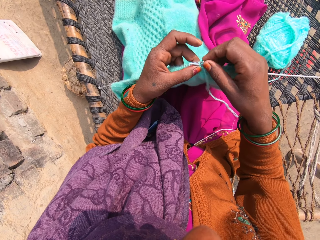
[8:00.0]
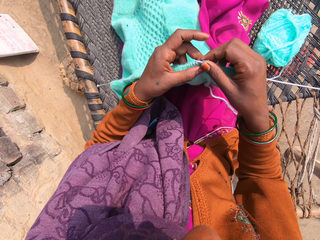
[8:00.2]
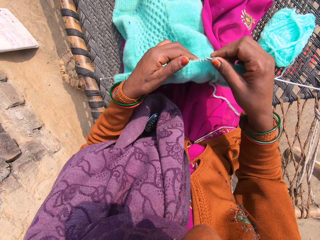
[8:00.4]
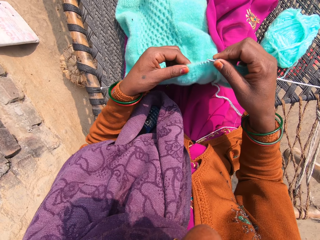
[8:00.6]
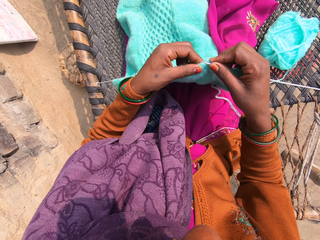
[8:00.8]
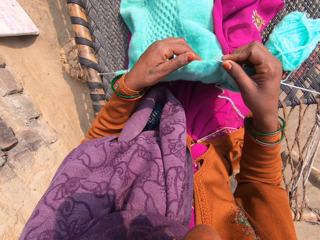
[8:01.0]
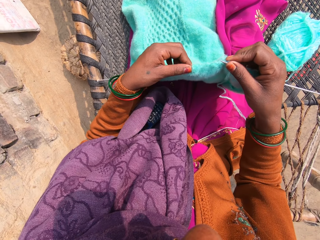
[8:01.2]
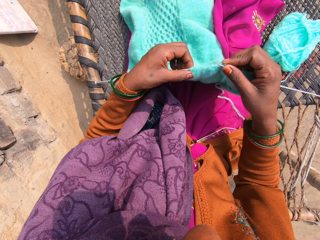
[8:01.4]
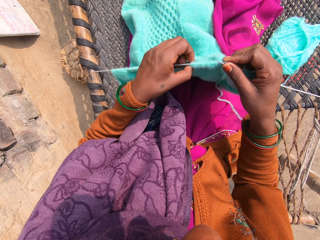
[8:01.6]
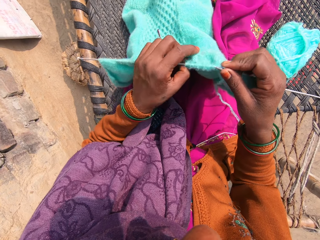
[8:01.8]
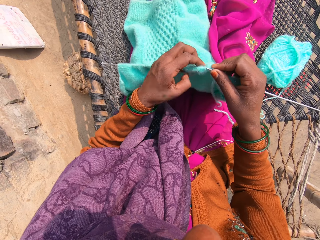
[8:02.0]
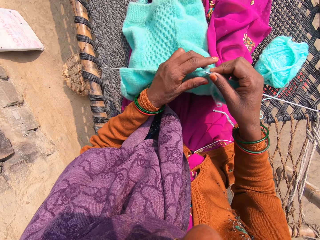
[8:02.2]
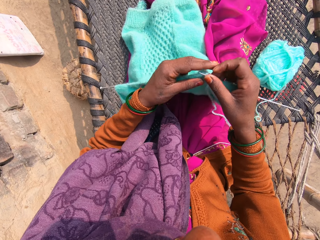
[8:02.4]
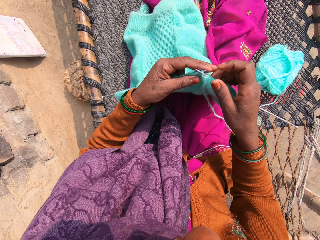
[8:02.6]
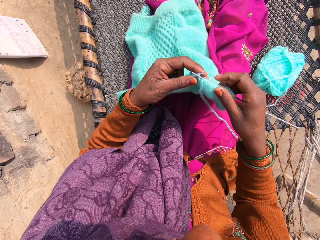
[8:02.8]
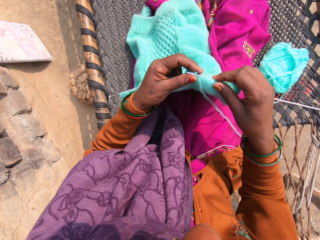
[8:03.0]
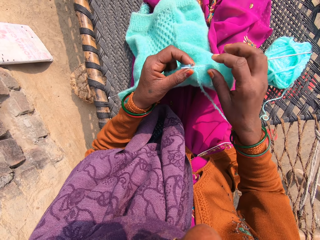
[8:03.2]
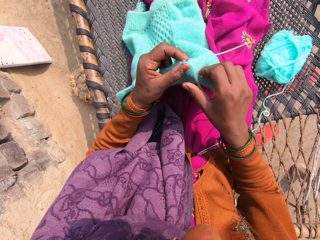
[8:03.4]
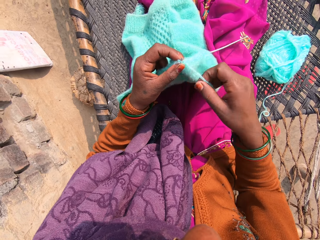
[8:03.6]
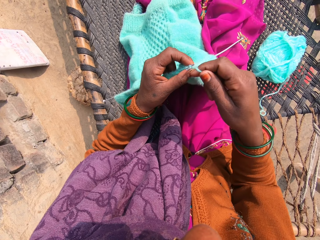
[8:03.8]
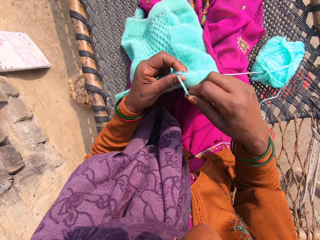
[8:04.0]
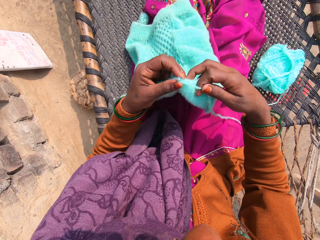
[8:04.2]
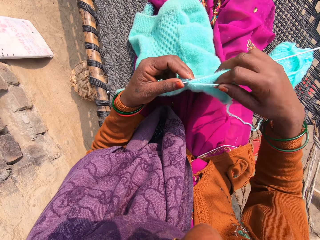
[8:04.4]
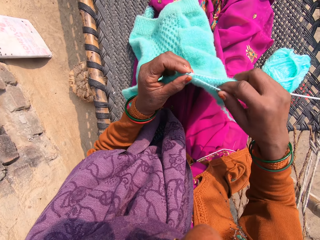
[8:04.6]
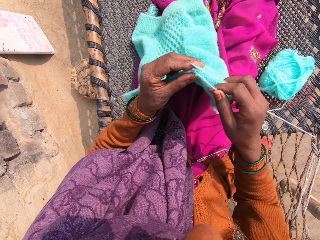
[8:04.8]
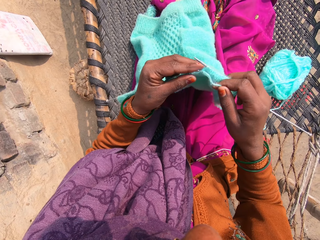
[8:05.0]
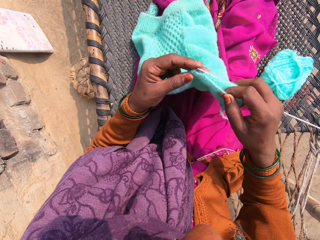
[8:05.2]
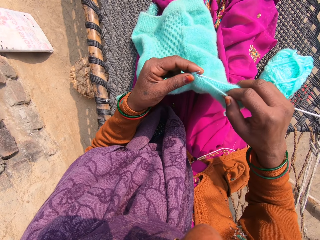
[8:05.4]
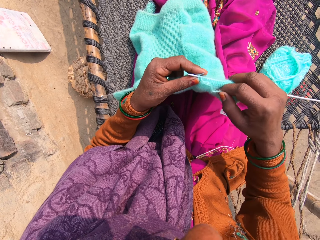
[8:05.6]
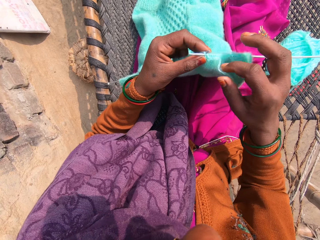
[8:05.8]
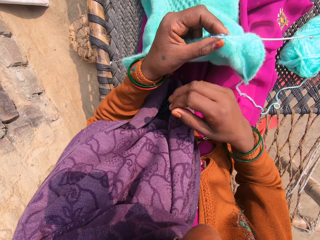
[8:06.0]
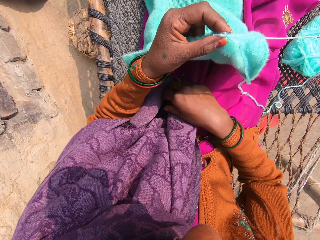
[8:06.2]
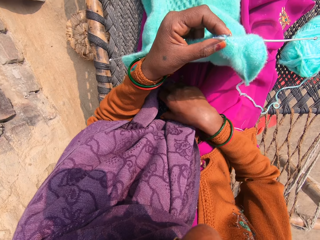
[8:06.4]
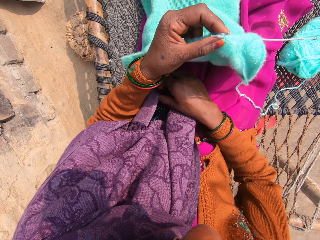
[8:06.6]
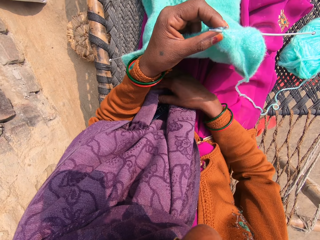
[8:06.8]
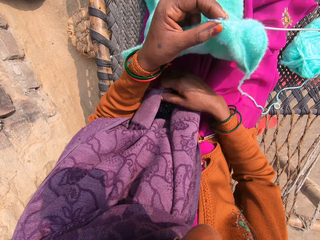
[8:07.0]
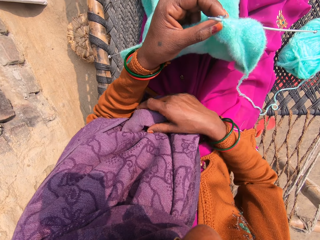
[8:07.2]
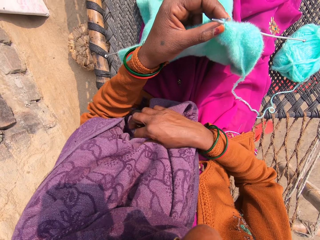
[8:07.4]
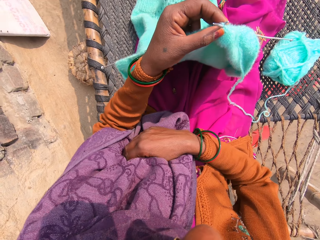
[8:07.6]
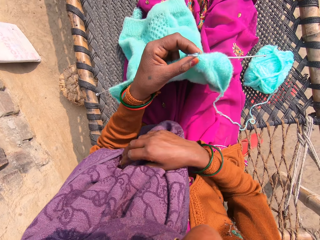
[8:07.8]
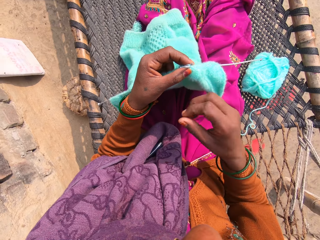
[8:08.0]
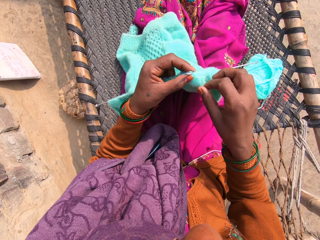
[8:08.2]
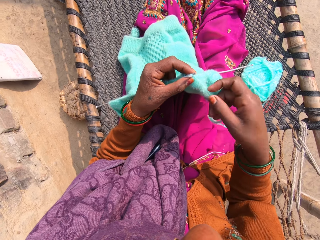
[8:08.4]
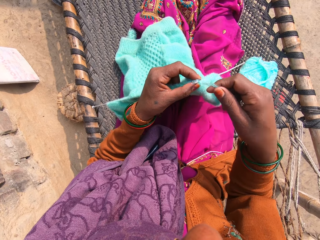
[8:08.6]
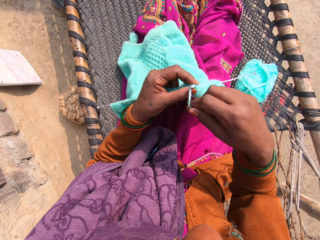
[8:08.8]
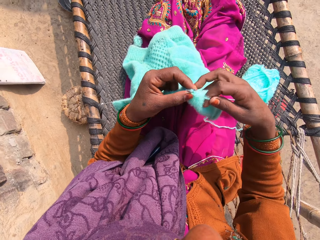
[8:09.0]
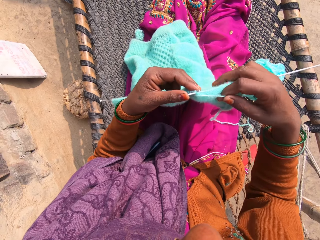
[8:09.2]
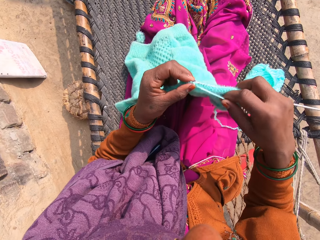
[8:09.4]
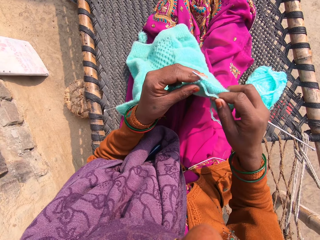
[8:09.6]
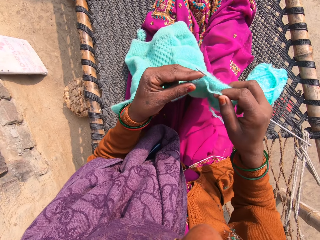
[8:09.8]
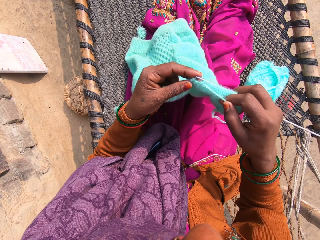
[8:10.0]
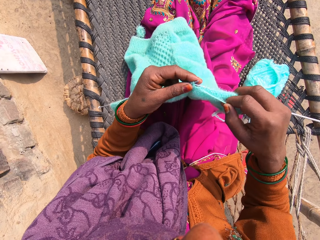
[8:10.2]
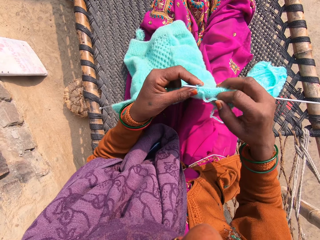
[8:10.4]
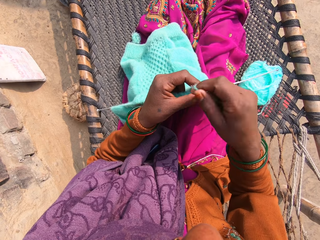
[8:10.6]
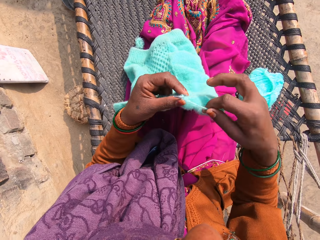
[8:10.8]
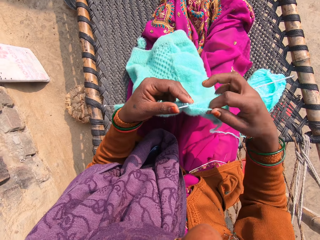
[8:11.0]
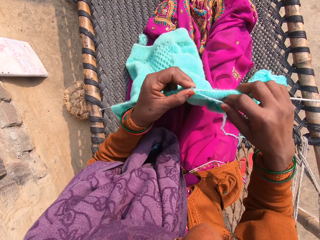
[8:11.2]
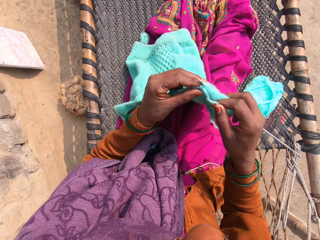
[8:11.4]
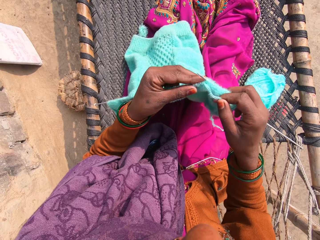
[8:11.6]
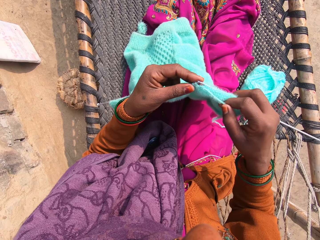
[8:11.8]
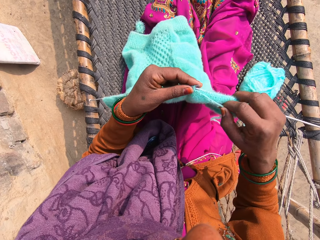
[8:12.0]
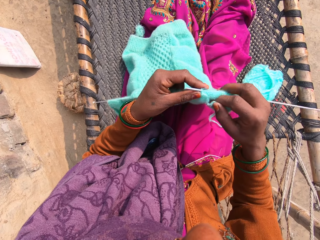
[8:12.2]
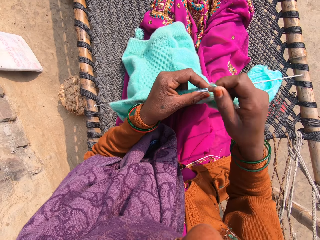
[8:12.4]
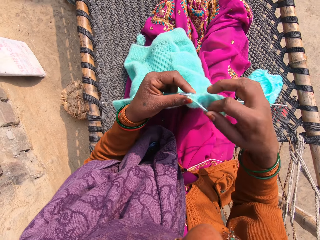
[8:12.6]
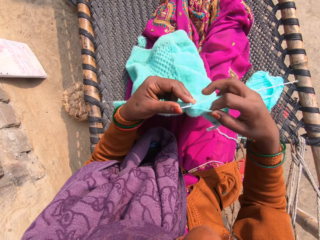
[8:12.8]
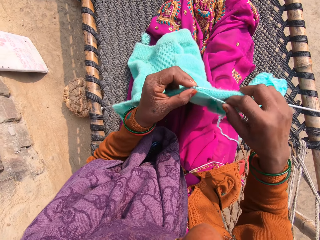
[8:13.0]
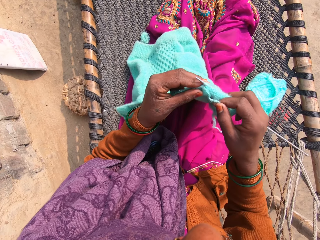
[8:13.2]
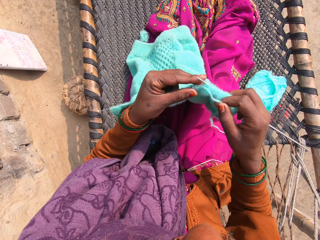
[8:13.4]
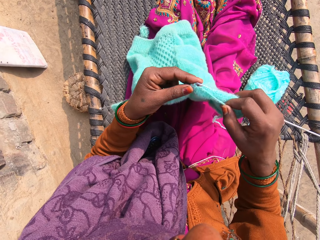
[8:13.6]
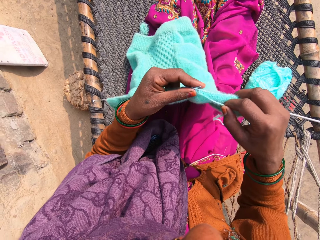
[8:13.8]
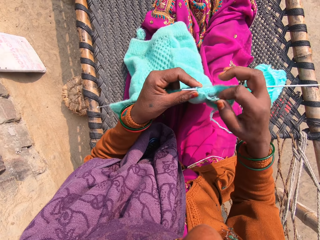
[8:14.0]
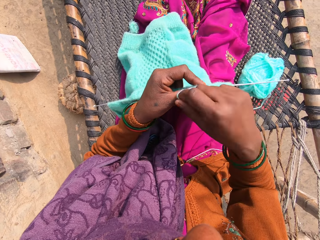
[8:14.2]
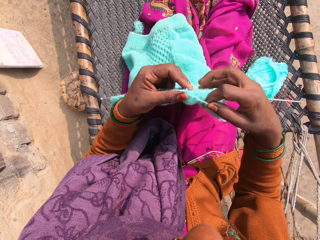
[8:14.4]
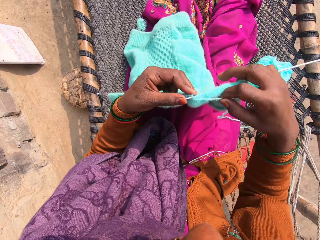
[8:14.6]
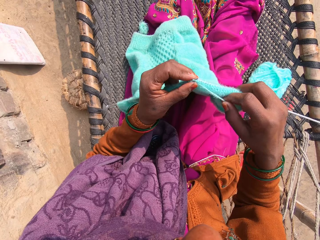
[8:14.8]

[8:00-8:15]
The camera wearer pushes the needle through the piece of cloth. She knits the yarn into a piece of garment with knitting pins. She holds the phone with her scarf. She stitches the yarn or crochet thread. She talks with the caller on the phone.

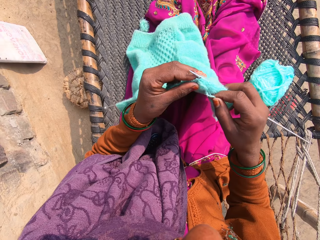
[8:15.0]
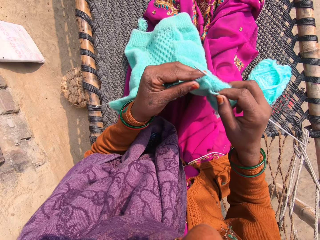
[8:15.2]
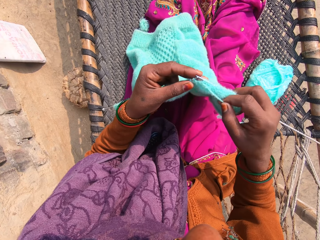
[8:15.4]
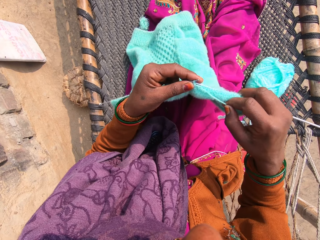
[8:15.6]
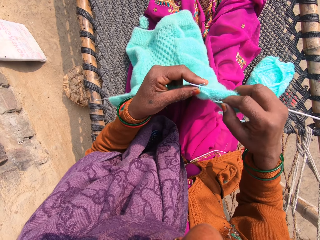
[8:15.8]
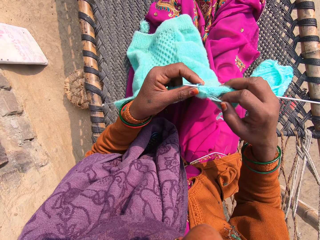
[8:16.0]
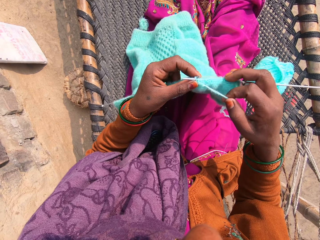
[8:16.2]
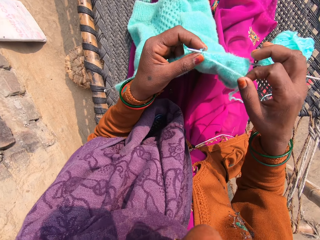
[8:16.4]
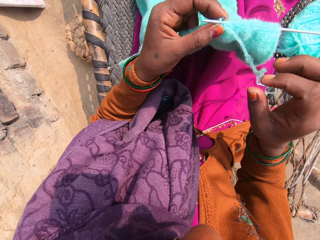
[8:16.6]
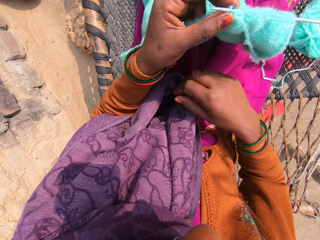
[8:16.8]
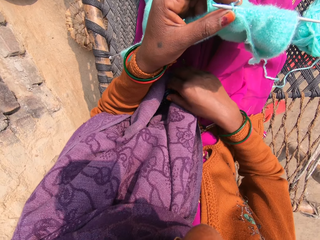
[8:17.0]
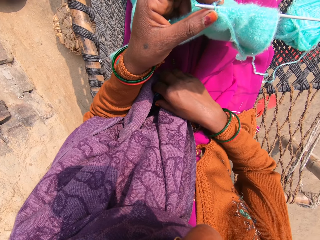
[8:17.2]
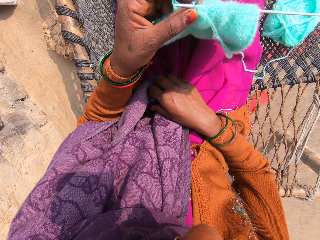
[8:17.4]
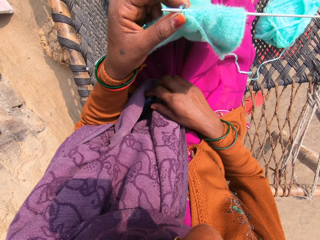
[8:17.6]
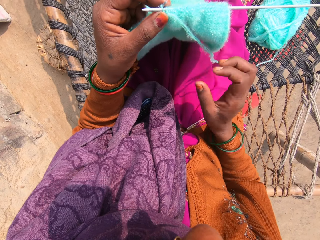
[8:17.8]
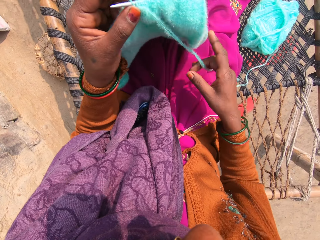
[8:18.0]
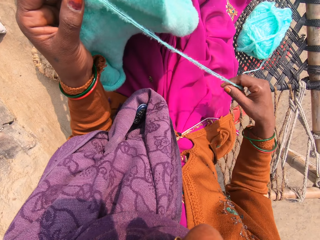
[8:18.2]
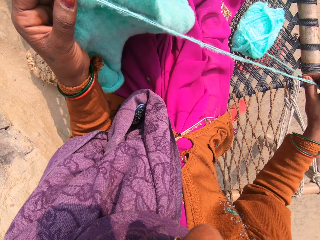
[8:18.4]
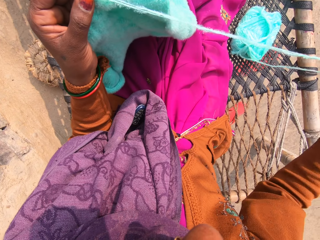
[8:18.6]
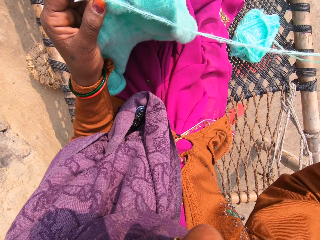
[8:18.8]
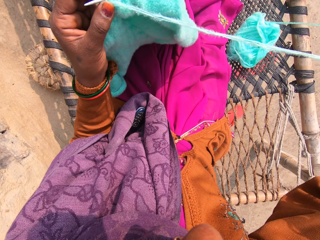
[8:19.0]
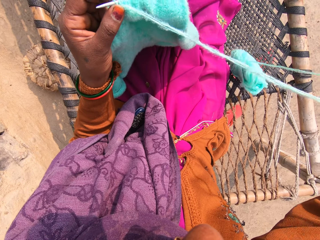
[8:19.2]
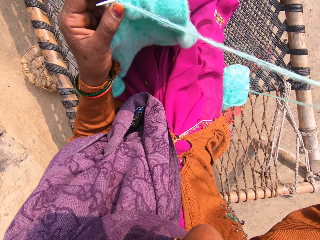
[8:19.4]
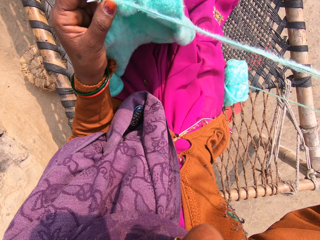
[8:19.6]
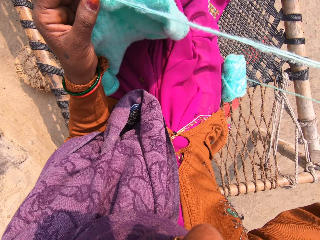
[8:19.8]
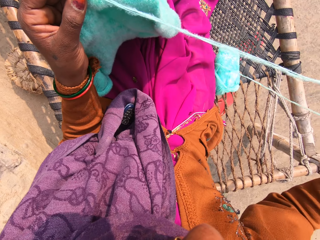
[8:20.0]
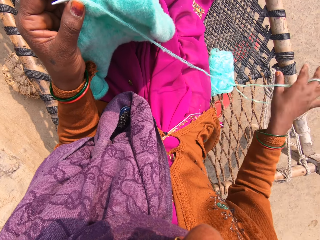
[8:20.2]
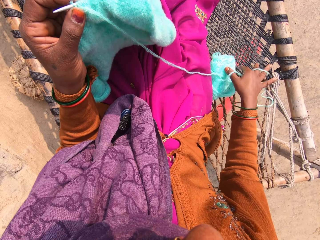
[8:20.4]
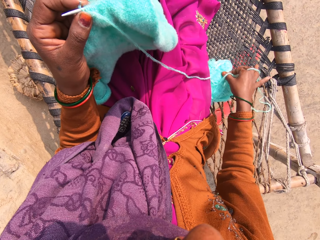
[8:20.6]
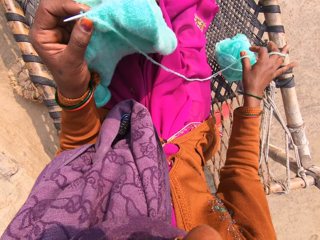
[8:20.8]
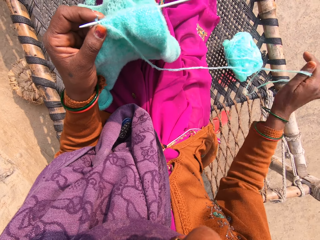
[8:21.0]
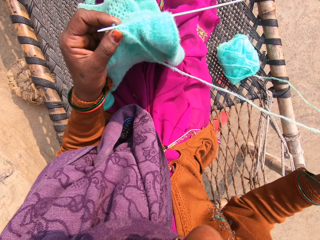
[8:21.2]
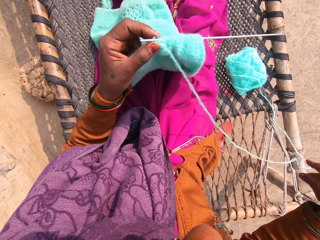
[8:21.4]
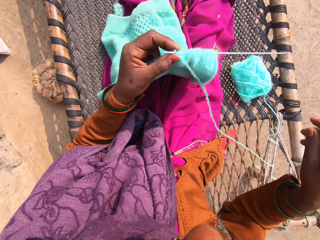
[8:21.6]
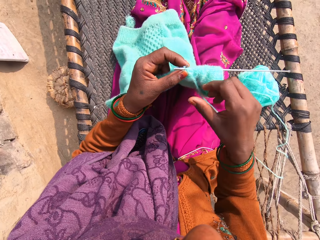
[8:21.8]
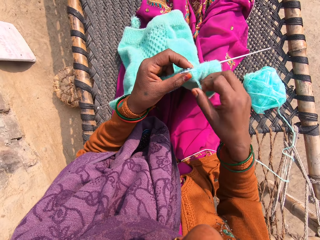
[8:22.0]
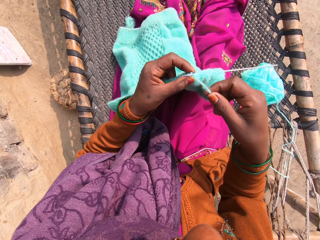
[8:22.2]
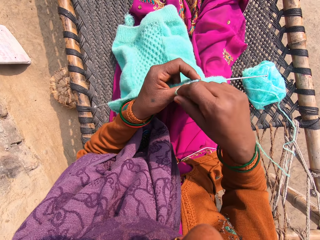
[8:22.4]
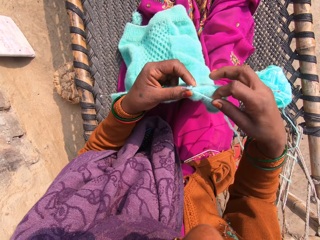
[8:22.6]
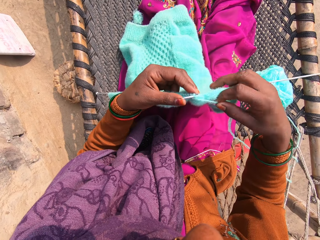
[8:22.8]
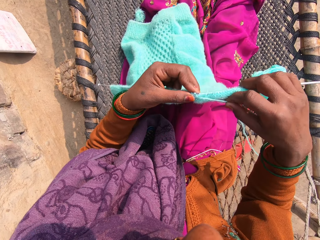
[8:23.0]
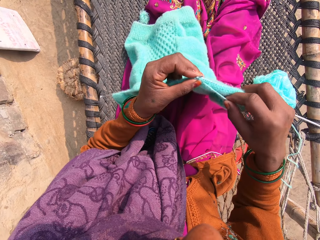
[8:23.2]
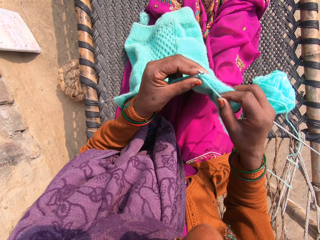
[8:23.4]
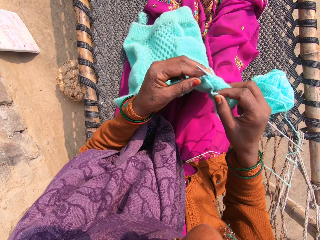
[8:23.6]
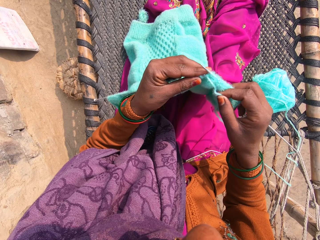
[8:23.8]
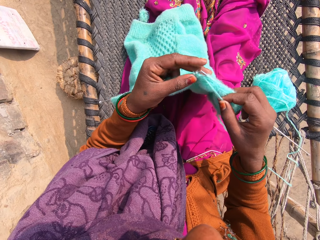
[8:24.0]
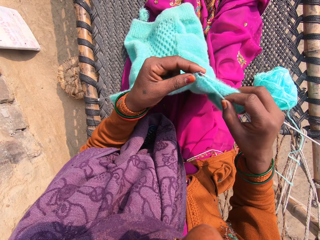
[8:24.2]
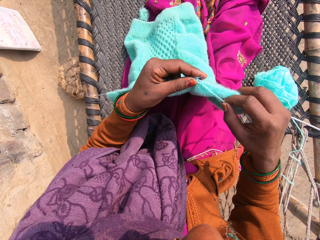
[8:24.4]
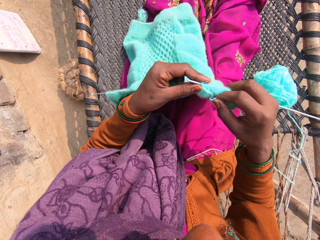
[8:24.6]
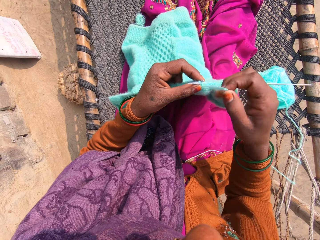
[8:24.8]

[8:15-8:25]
The camera wearer touches the phone with her right hand. She draws the yarn with her right hand. She moves the yarn on the hammock with her right hand. She knits the yarn into a piece of garment with knitting pins.
